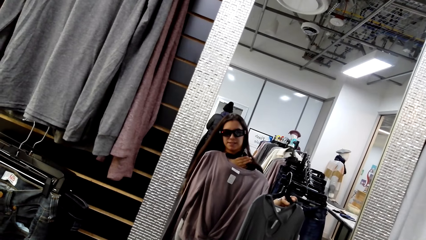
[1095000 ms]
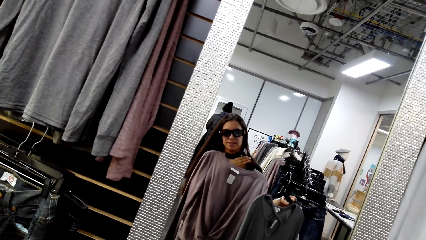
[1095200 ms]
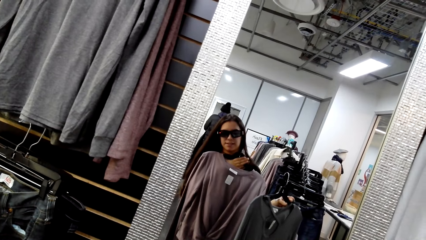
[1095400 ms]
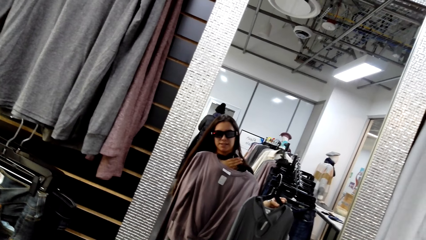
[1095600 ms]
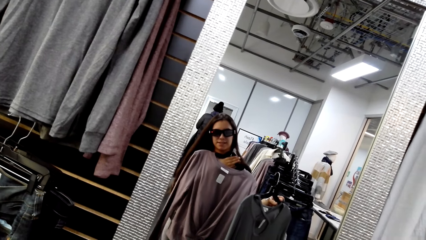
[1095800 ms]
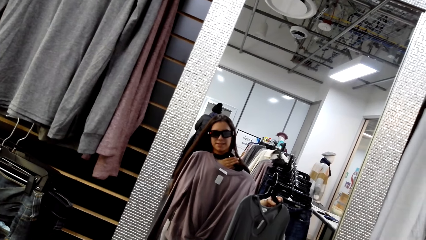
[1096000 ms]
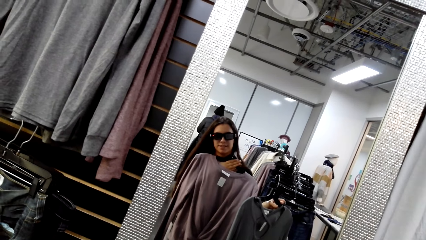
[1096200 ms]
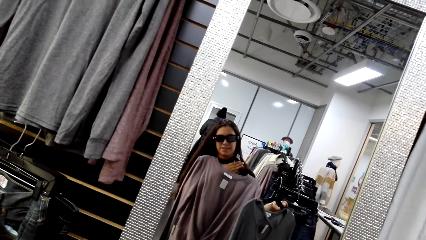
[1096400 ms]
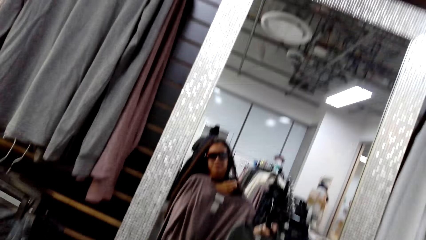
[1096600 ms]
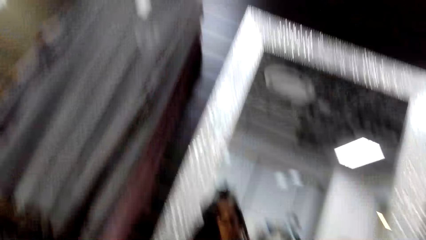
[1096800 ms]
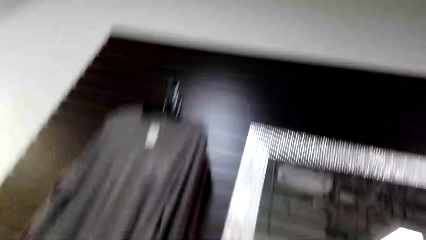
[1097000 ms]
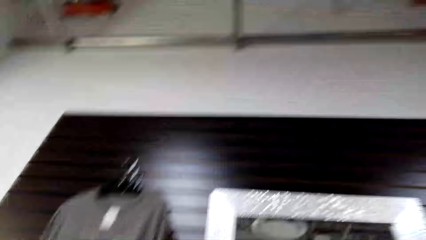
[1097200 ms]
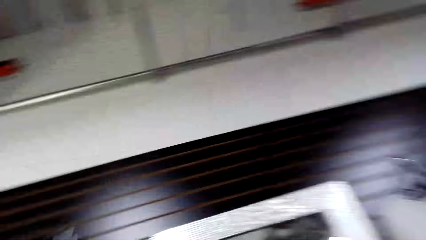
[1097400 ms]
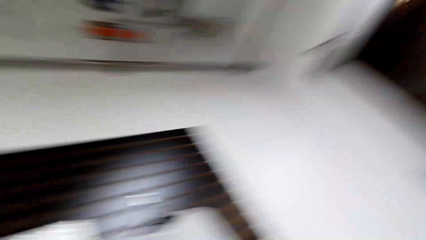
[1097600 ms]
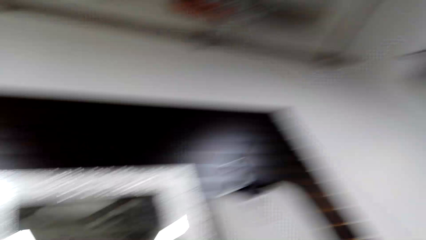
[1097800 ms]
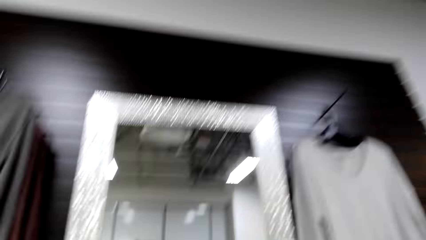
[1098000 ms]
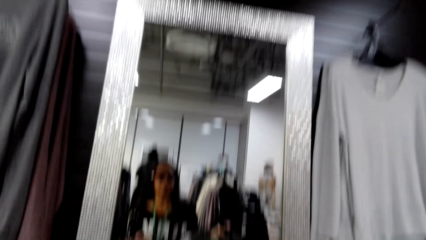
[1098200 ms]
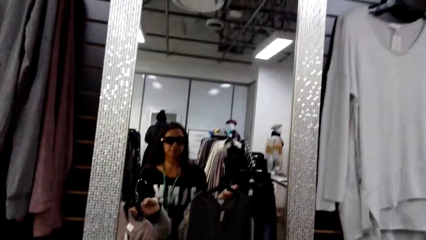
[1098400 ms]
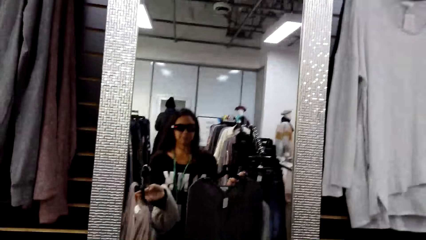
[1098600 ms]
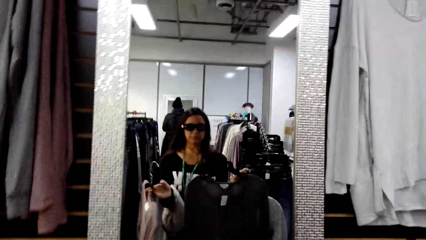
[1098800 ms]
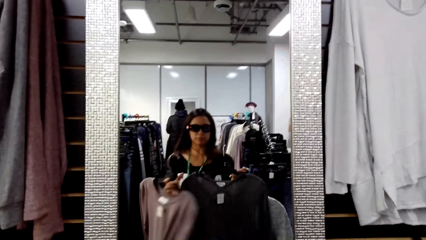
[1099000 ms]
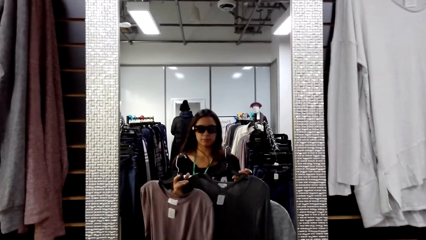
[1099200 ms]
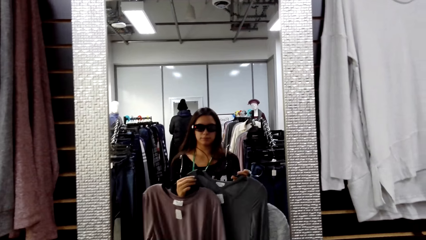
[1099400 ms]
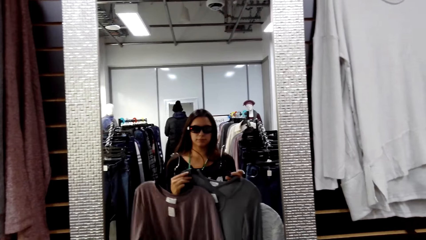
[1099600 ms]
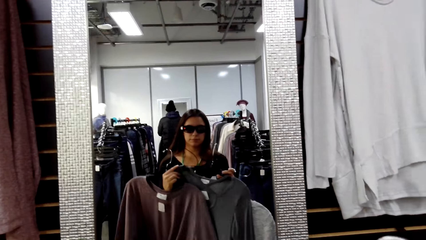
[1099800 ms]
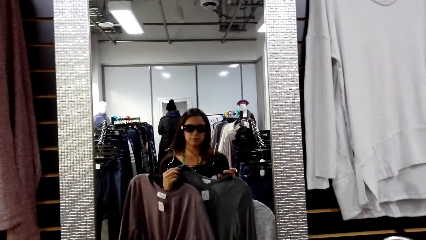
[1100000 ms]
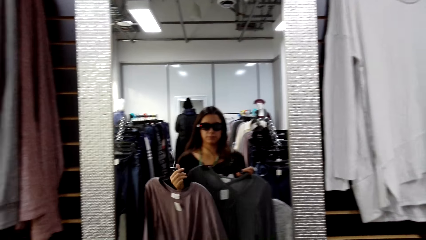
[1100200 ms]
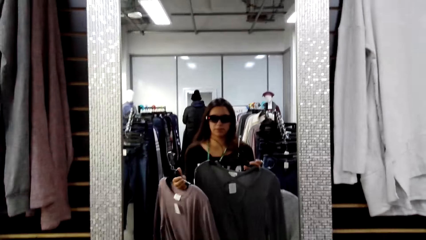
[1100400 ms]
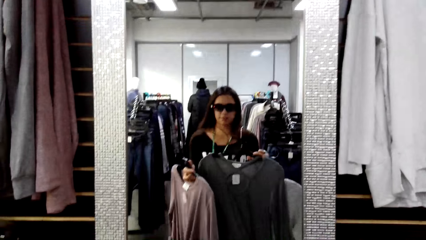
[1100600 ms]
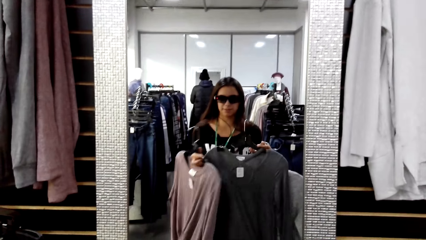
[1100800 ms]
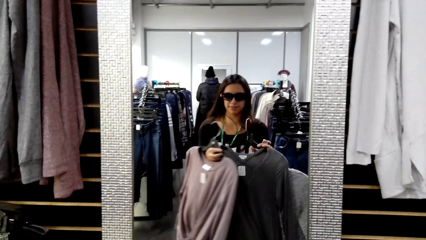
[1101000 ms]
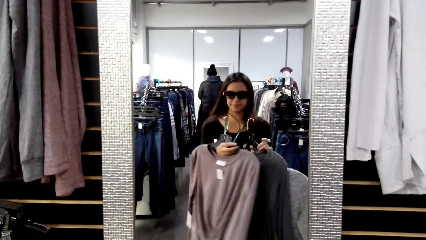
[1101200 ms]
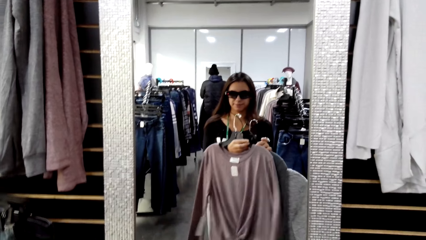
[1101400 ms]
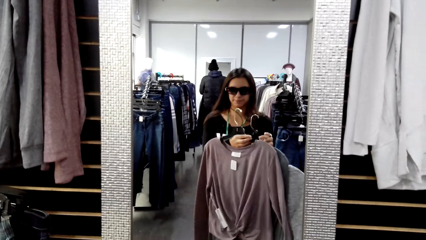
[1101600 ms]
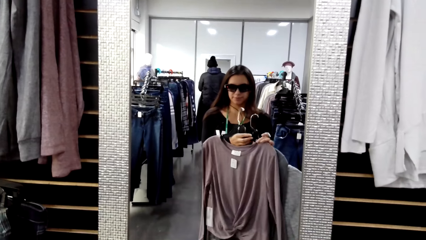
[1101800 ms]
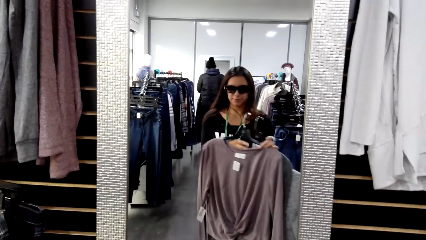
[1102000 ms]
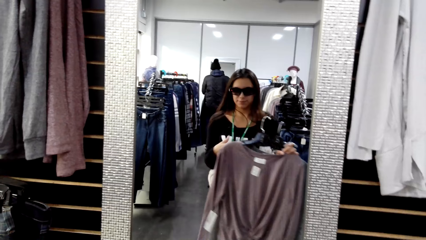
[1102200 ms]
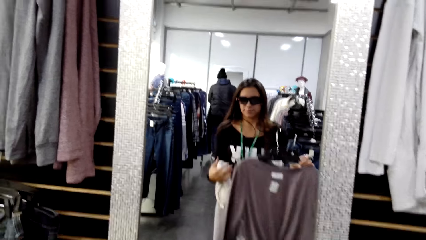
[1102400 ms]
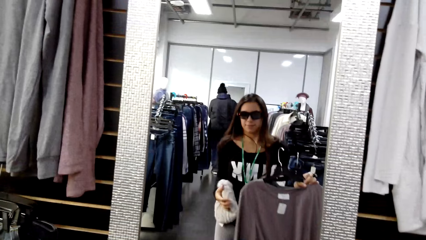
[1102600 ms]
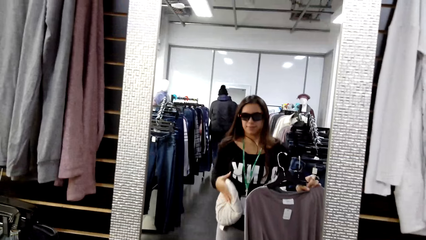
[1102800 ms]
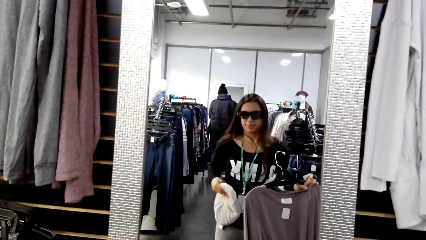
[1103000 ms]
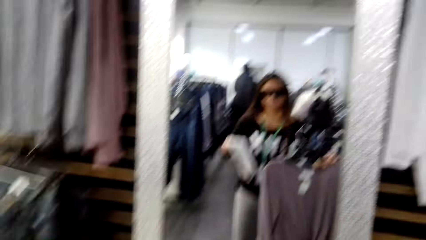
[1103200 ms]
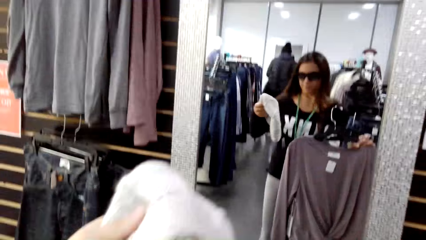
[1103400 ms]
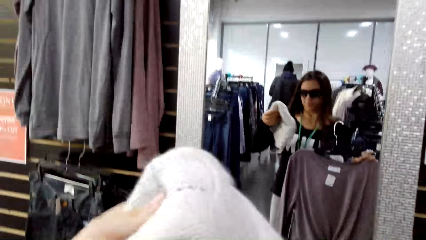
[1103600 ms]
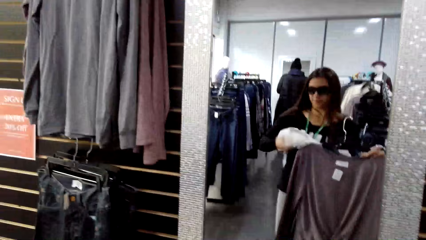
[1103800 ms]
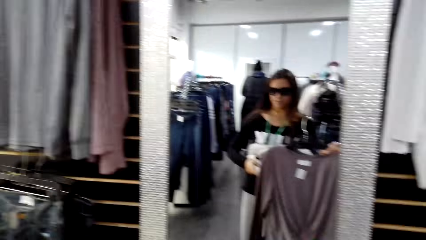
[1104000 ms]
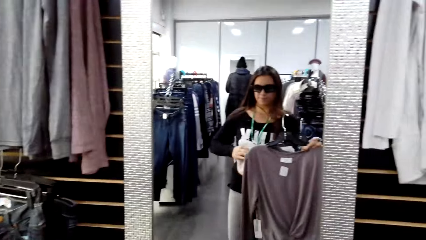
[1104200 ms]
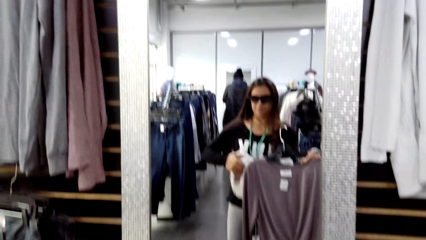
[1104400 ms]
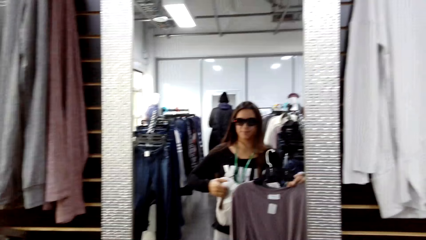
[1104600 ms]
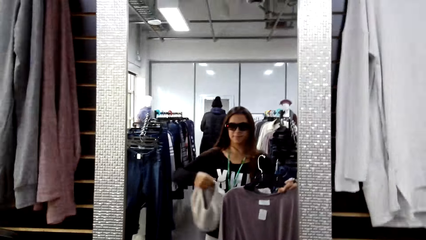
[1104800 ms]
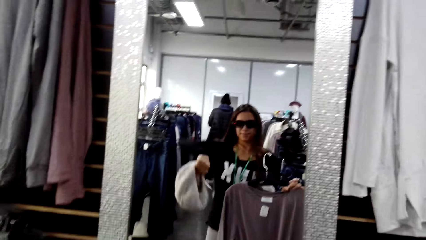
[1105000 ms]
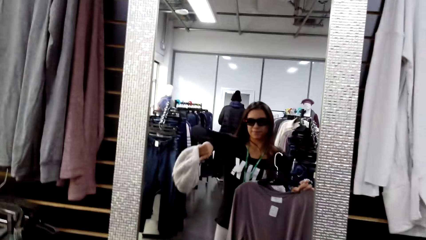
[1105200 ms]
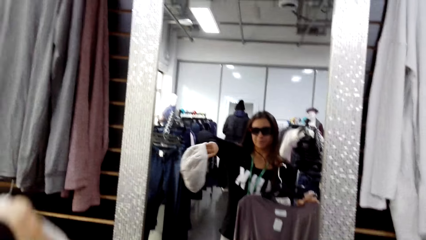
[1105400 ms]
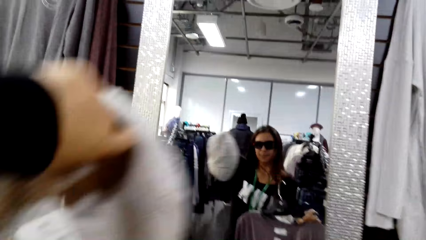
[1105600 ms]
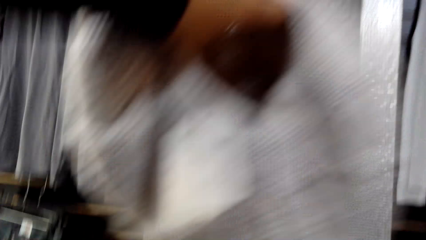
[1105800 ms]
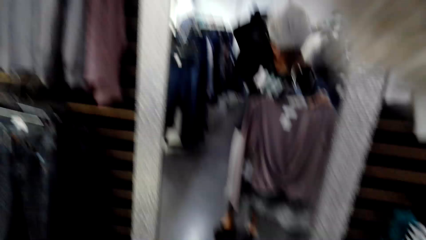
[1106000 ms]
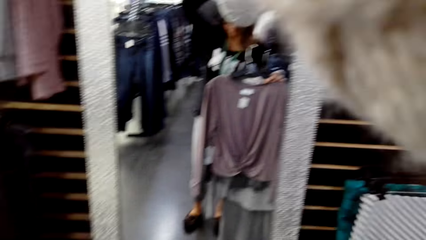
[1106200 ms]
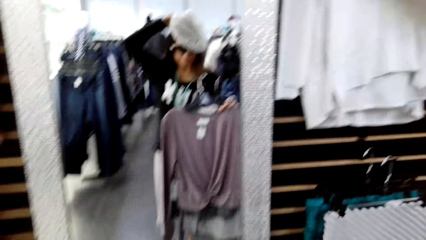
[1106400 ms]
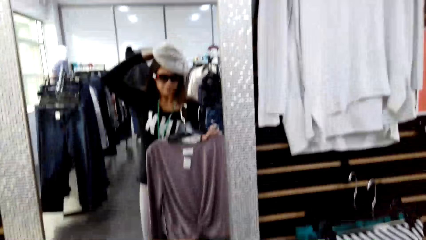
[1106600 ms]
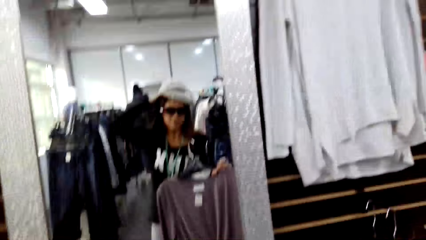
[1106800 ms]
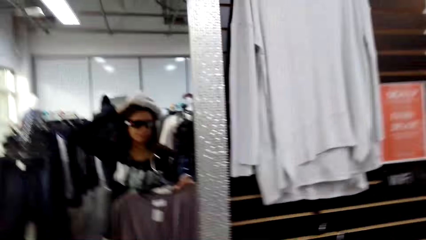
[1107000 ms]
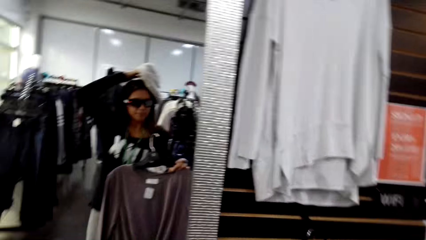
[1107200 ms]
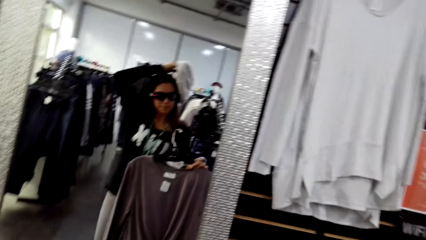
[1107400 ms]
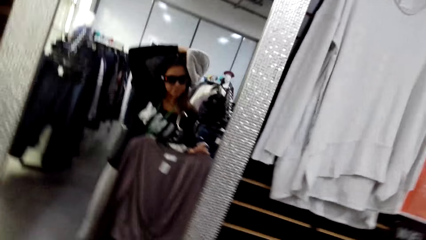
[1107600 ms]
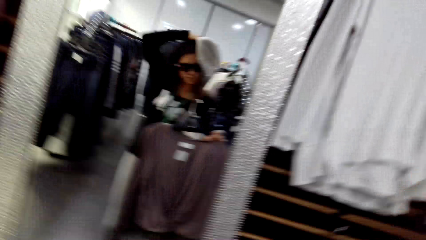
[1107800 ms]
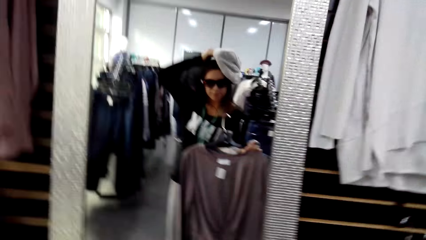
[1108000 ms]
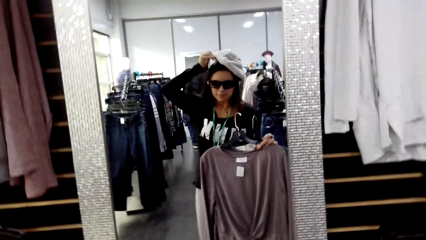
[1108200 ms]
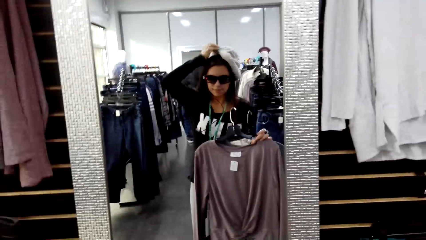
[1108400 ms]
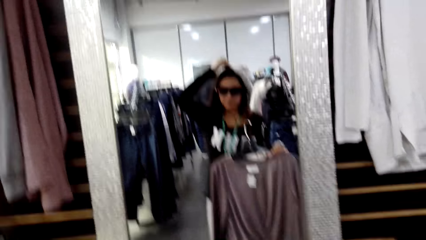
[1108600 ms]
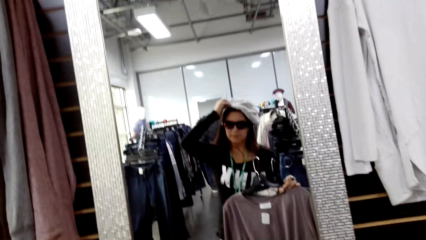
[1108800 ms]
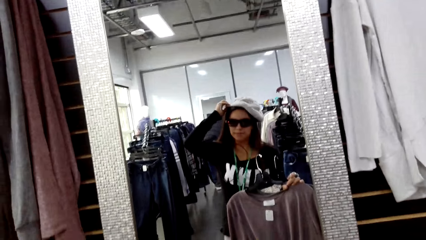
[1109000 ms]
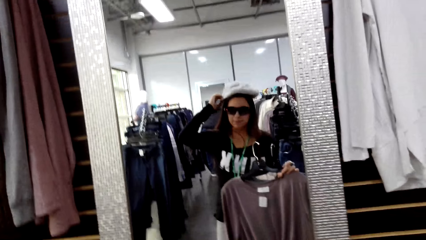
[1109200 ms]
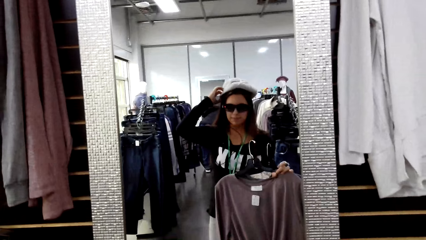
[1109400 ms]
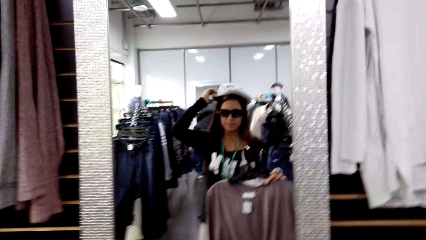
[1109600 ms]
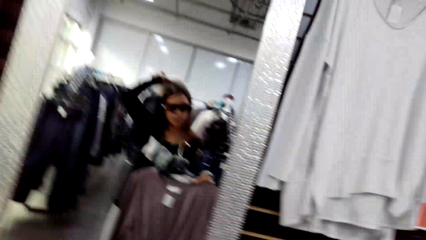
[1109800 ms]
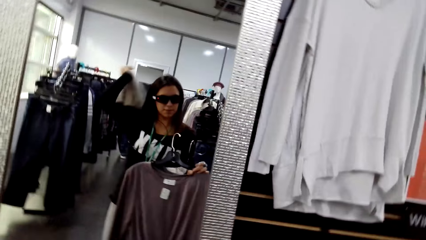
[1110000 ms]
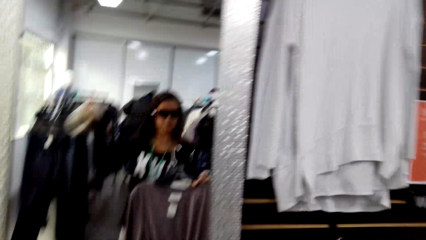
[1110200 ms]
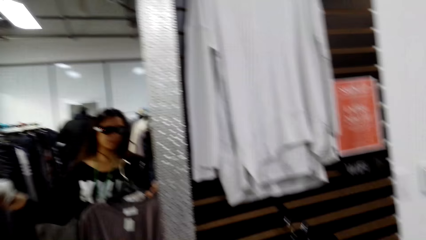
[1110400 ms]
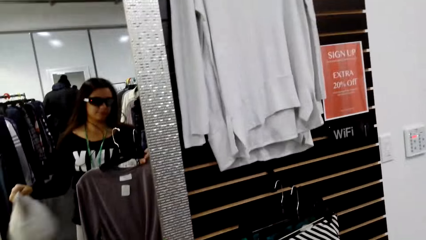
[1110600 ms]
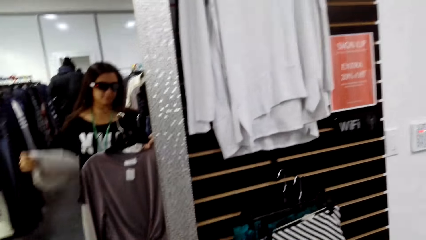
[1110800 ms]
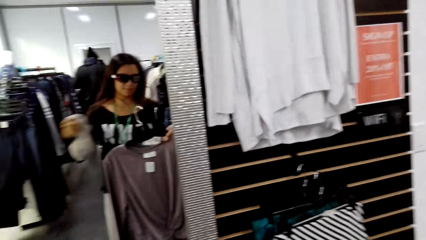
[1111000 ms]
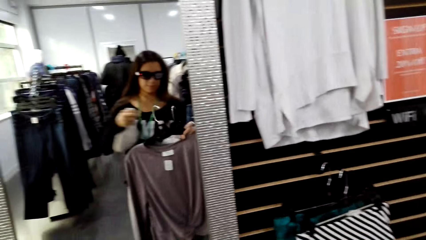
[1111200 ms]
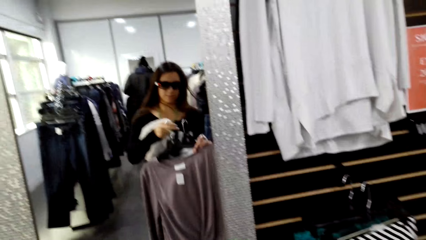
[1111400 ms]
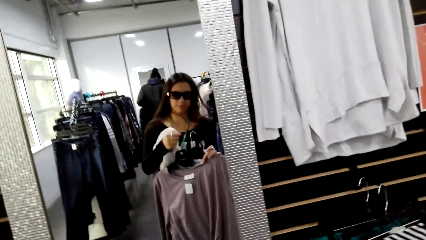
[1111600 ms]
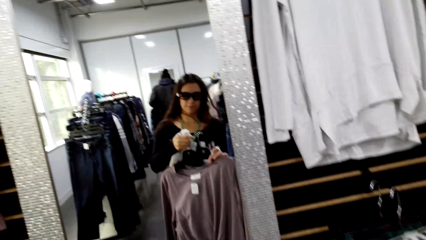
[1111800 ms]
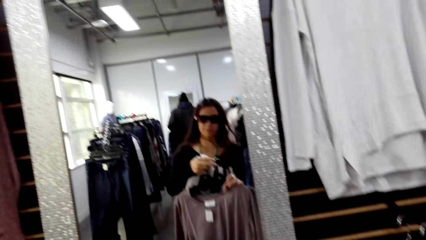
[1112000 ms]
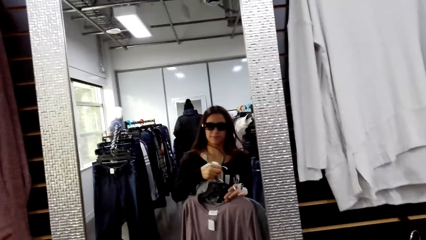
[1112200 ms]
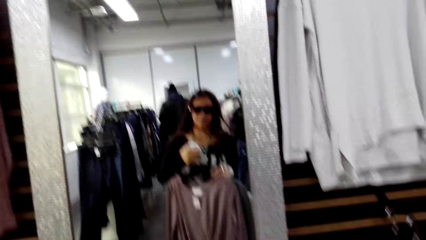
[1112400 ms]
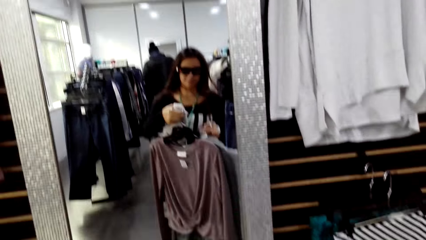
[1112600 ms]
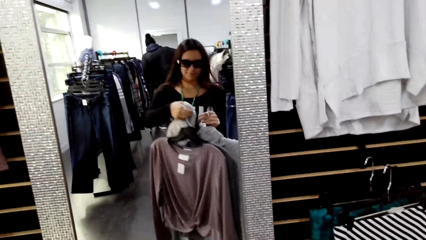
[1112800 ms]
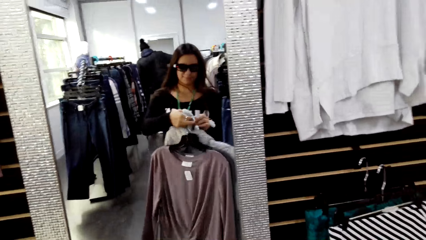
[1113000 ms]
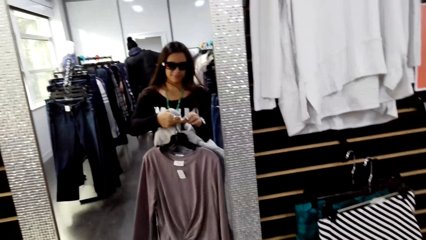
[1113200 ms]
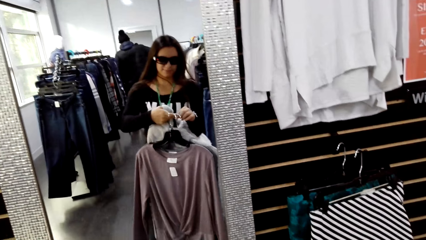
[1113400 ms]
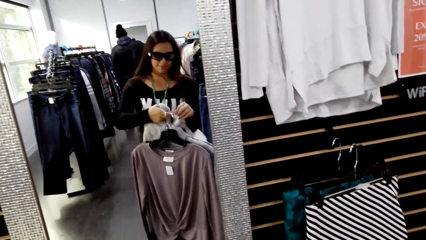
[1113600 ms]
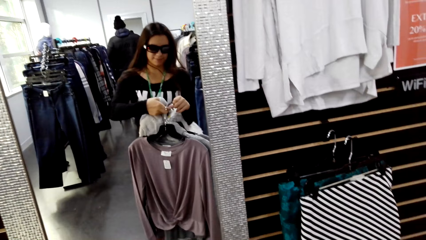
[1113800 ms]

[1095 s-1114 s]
The camera wearer looks around the boutique. They show off a top. They hold a cap or hat. They put on the cap. They remove the hat. They hold the cap.
